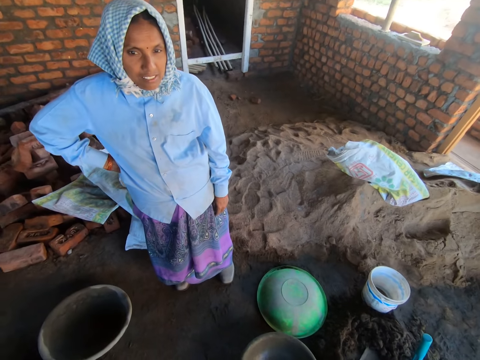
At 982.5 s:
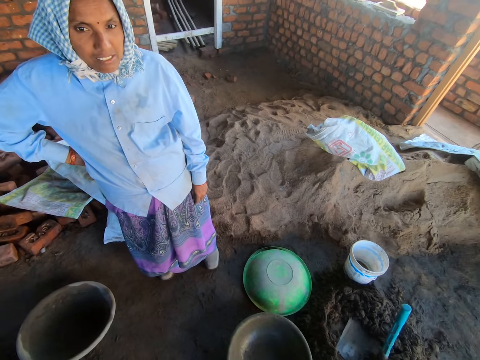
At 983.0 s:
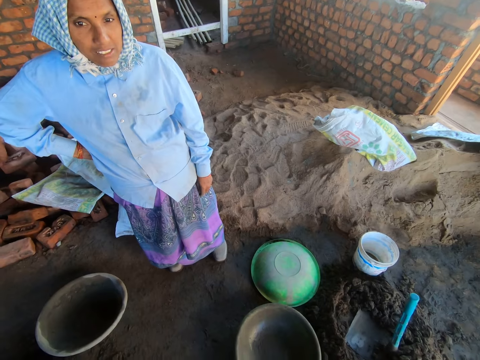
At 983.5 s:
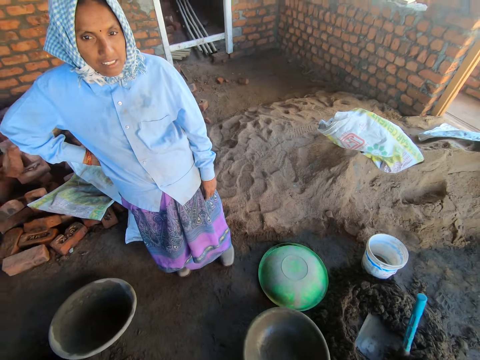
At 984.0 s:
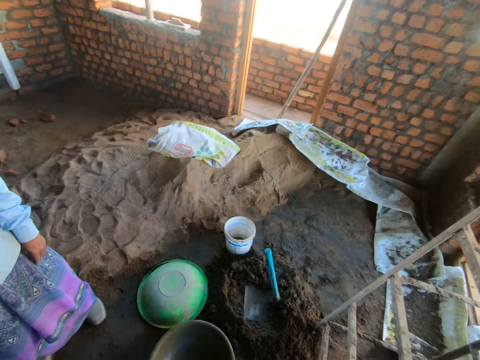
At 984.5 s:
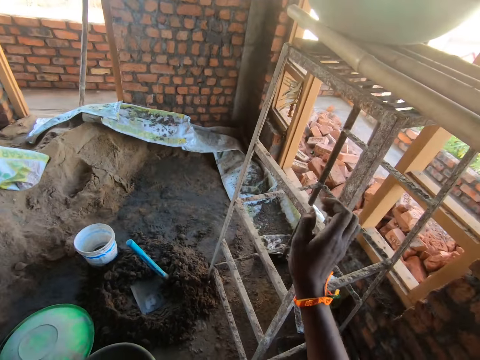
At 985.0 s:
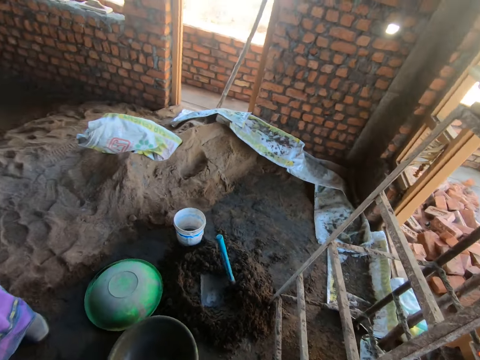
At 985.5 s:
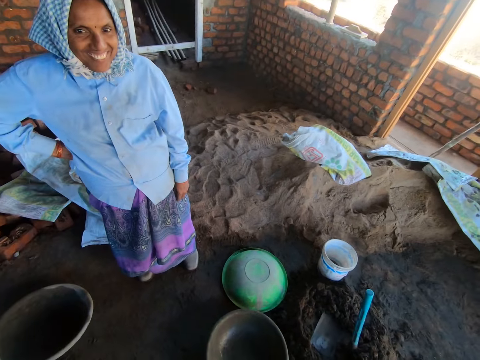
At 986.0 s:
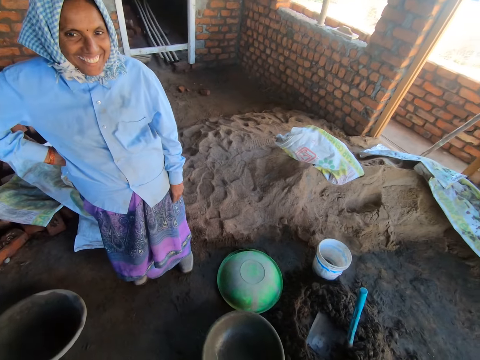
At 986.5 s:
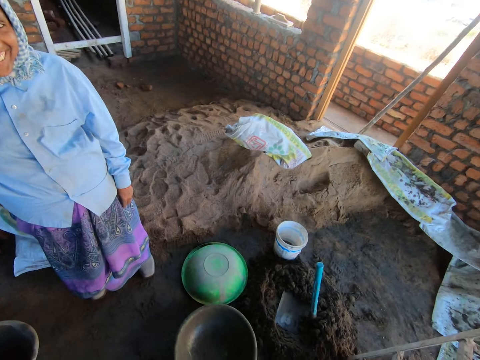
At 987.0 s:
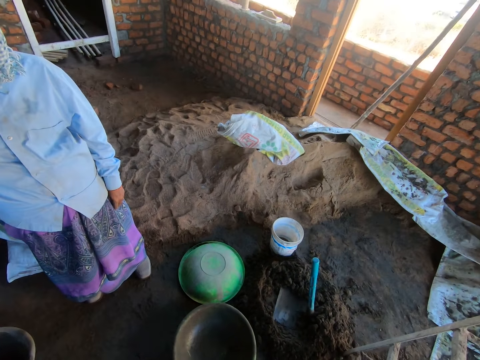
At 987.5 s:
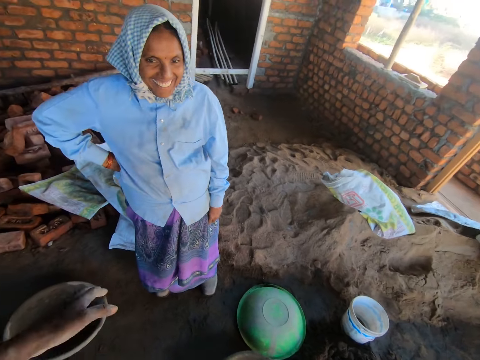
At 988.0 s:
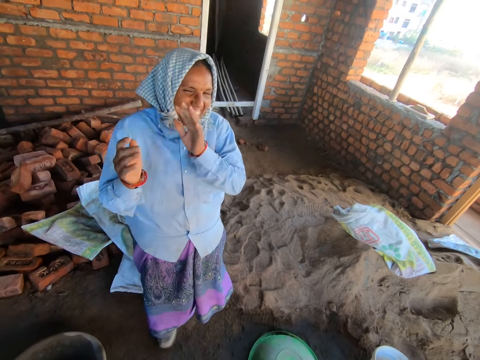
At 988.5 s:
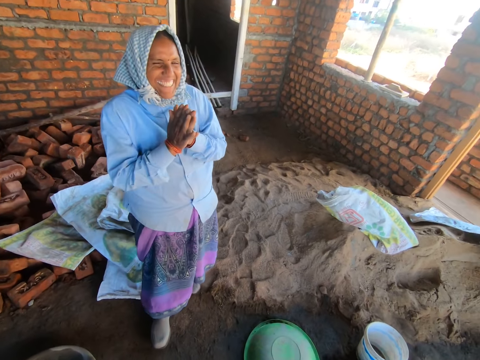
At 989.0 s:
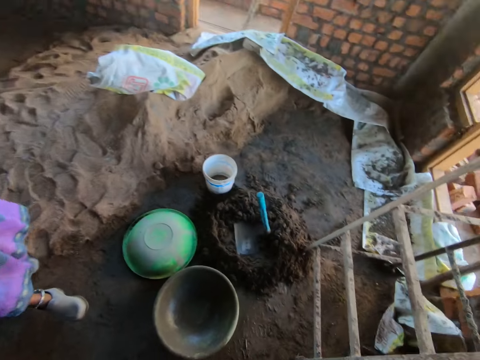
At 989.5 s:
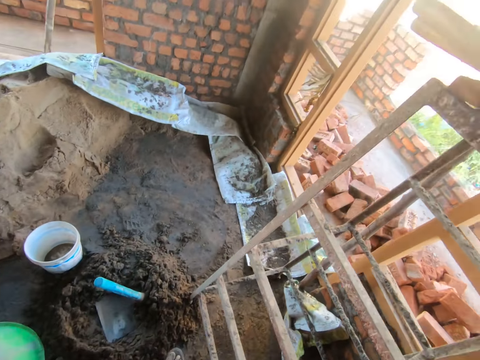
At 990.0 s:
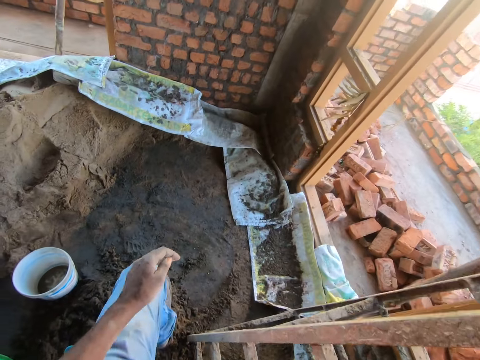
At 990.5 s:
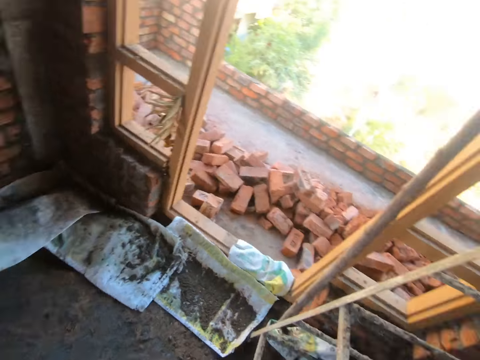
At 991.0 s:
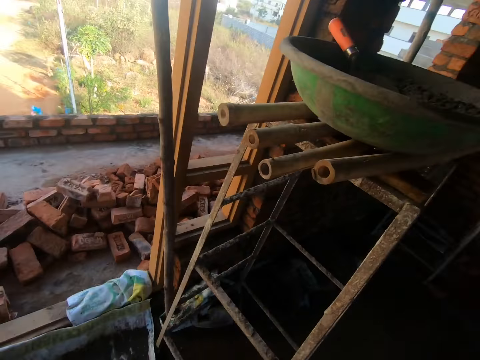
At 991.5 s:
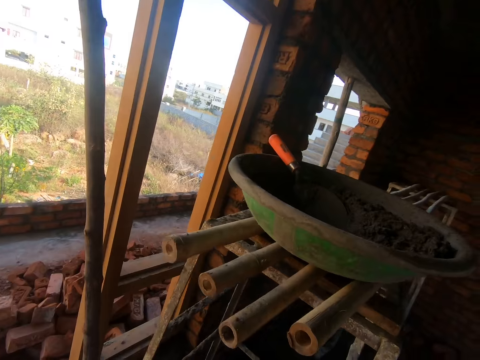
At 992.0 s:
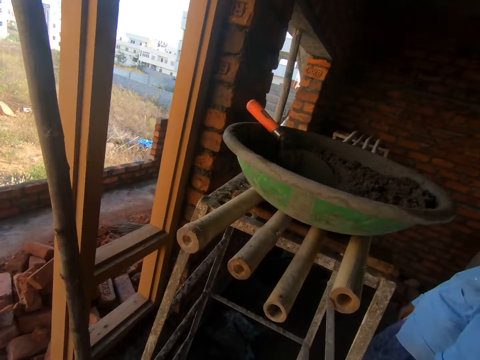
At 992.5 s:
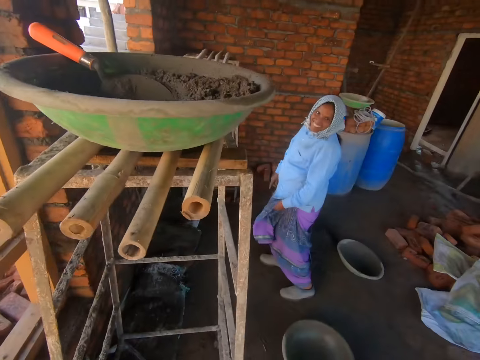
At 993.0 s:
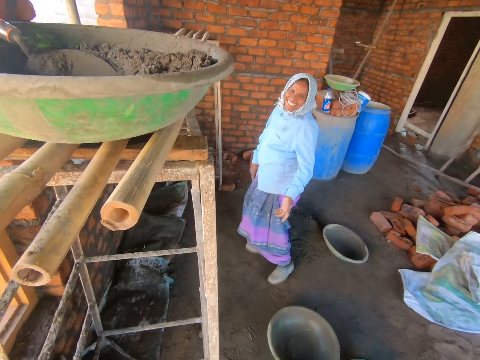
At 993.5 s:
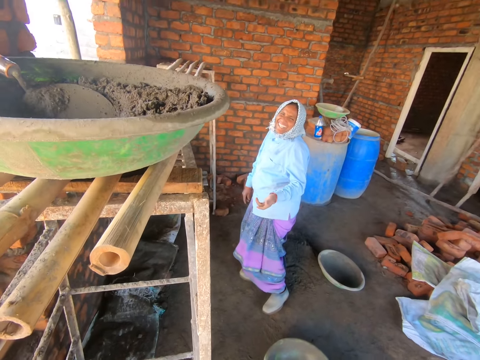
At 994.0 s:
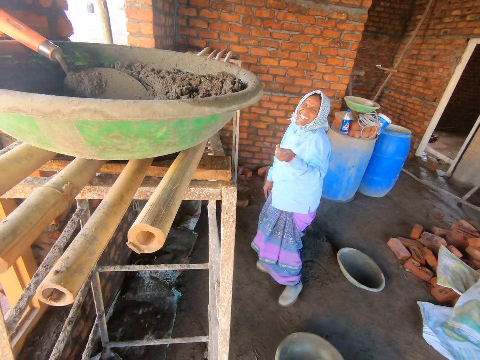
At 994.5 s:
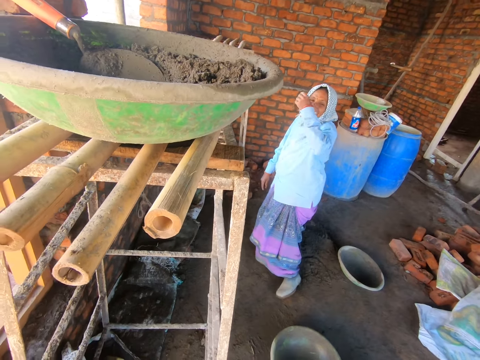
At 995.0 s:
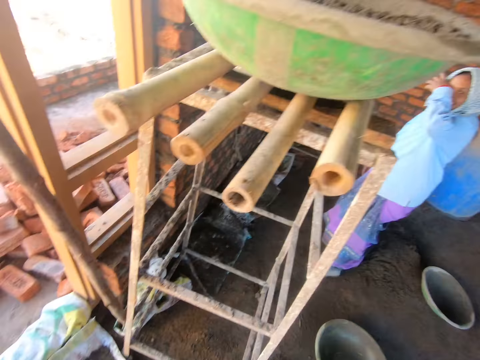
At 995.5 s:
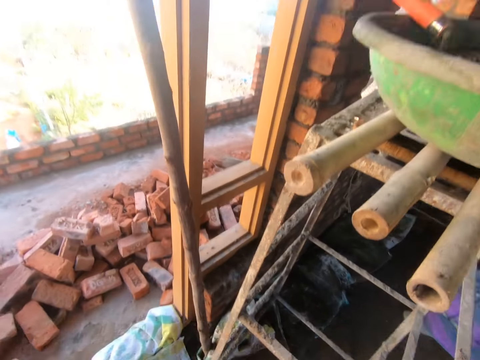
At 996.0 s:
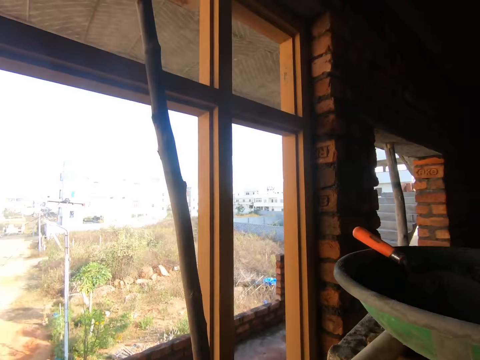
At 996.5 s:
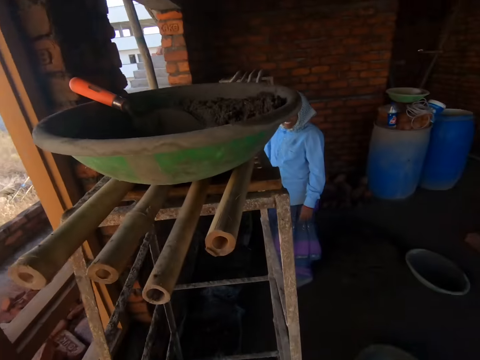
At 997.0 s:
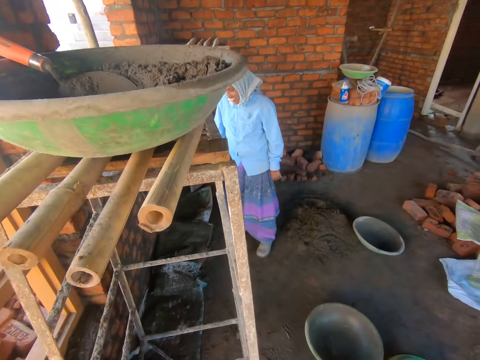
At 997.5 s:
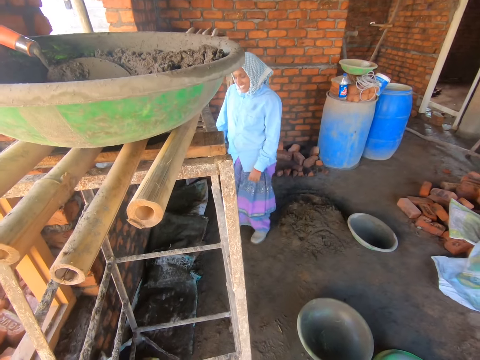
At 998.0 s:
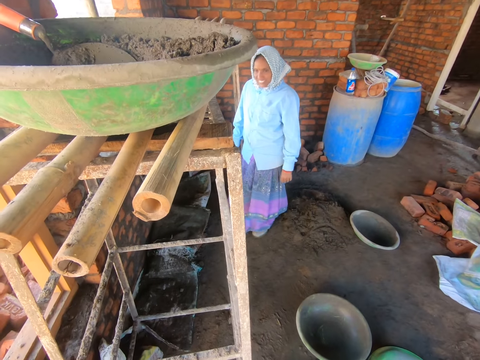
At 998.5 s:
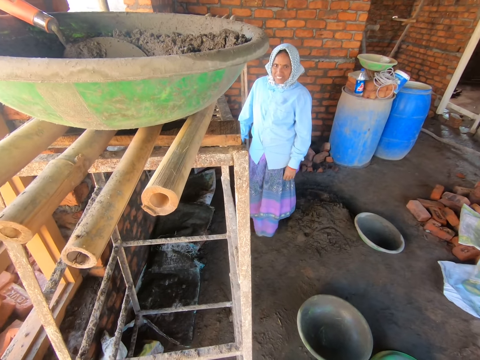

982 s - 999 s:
The camera wearer touches the wood plank. They look at a person. They talk to the person. They walk towards the door. They talk to the person.

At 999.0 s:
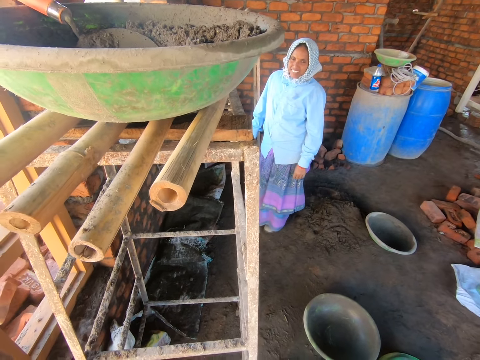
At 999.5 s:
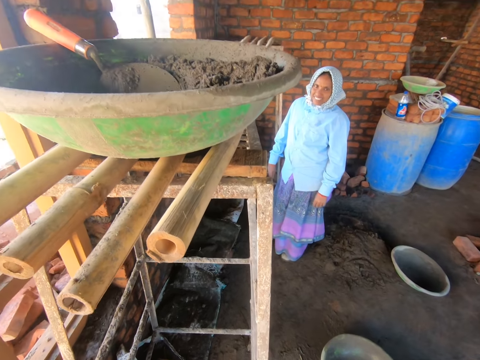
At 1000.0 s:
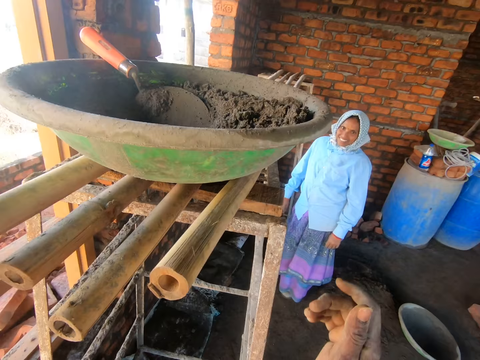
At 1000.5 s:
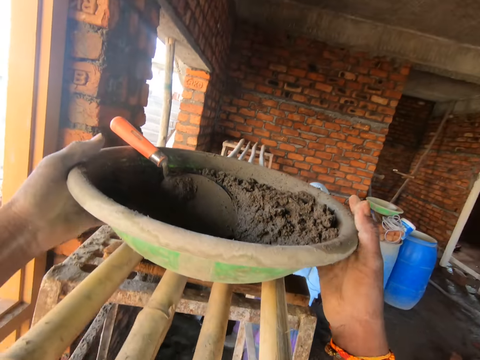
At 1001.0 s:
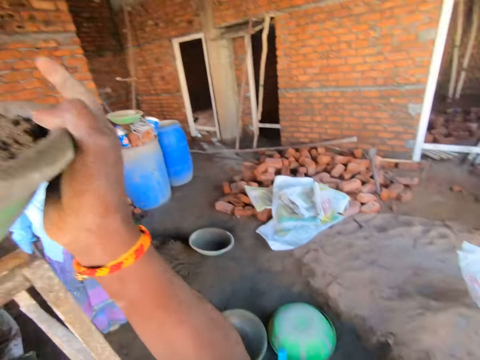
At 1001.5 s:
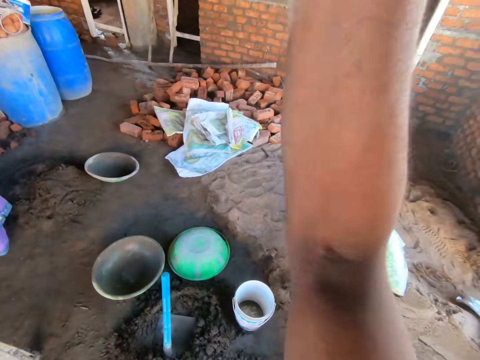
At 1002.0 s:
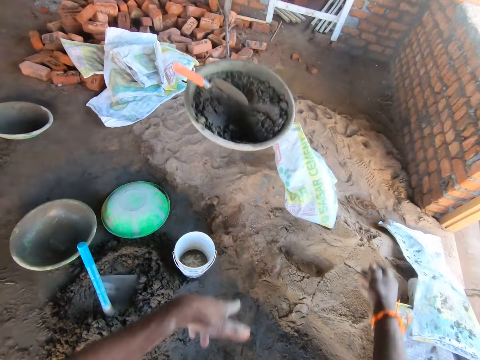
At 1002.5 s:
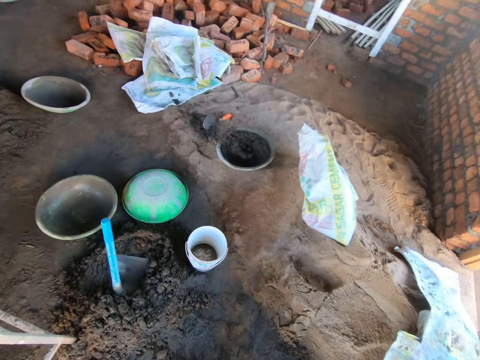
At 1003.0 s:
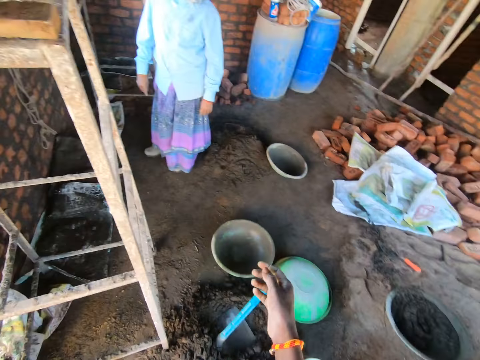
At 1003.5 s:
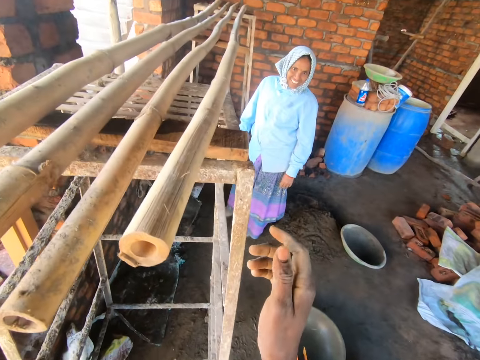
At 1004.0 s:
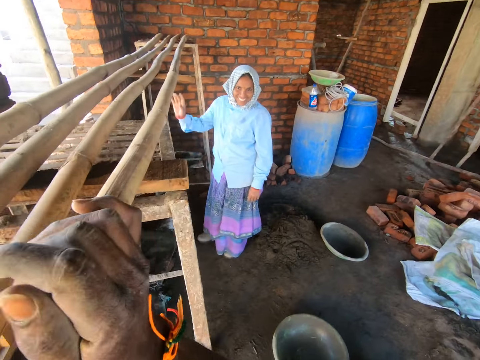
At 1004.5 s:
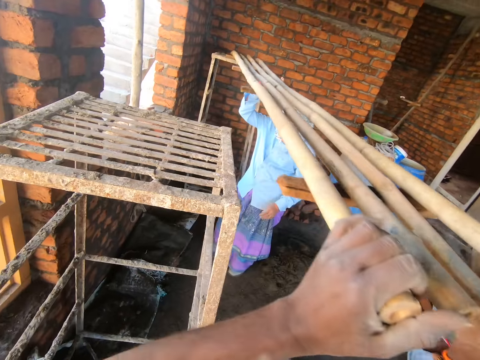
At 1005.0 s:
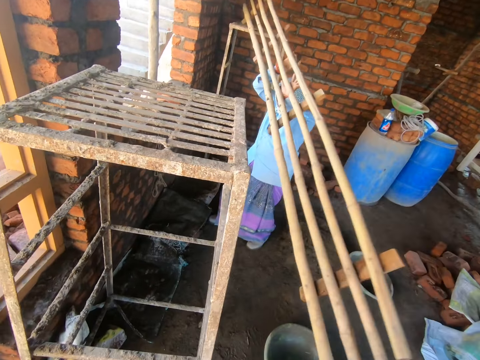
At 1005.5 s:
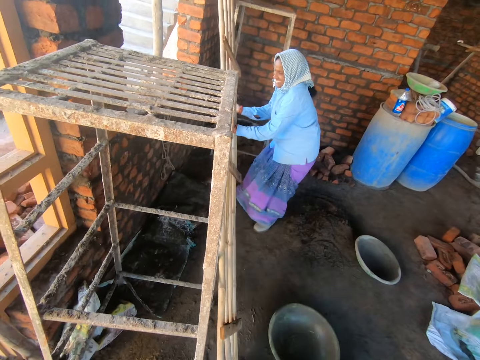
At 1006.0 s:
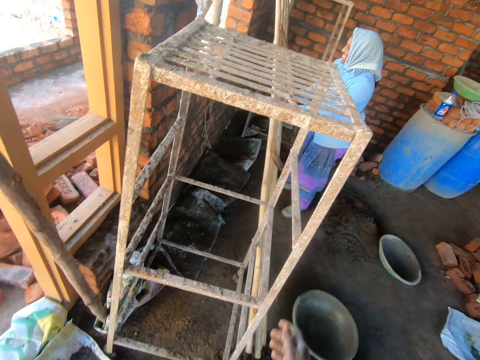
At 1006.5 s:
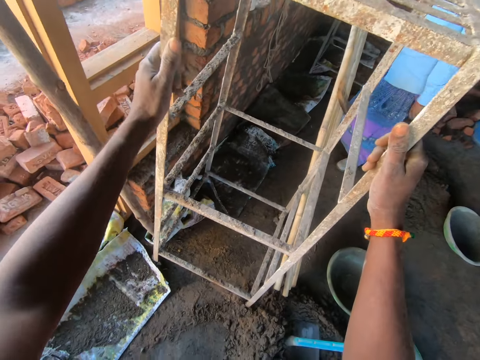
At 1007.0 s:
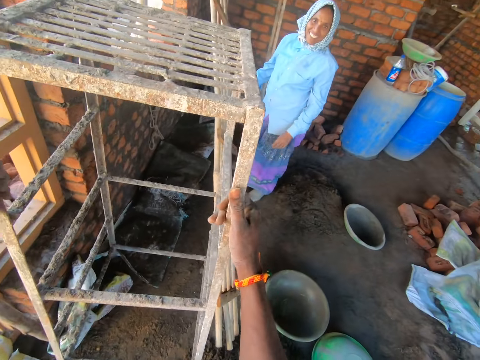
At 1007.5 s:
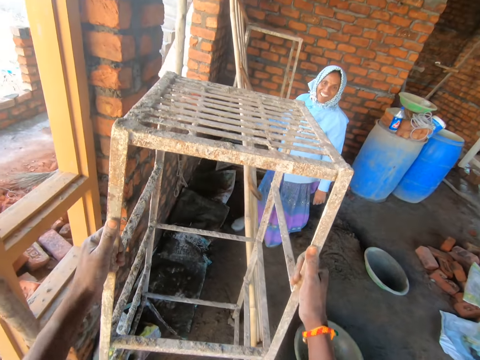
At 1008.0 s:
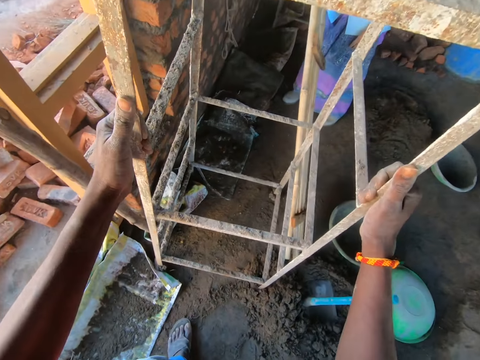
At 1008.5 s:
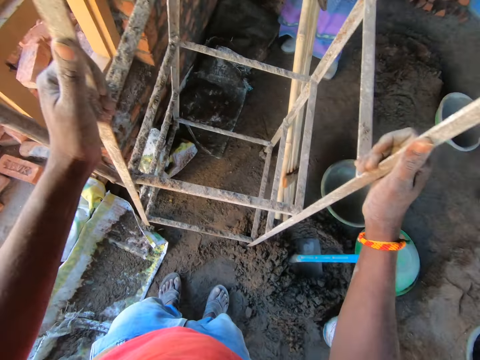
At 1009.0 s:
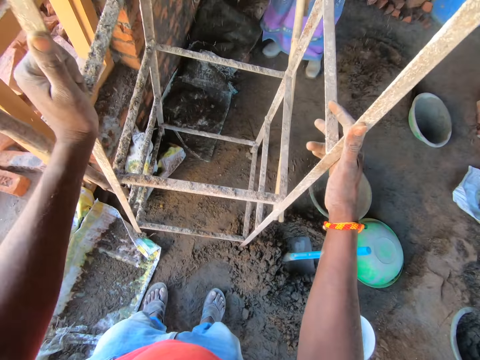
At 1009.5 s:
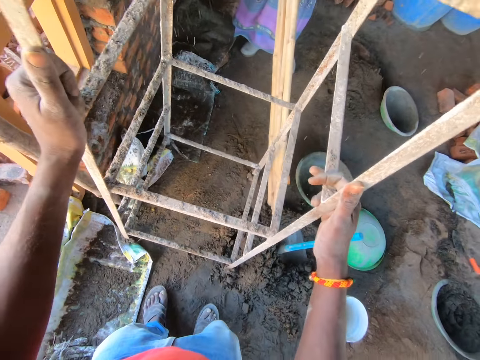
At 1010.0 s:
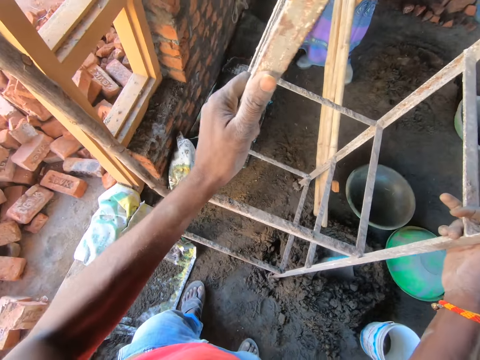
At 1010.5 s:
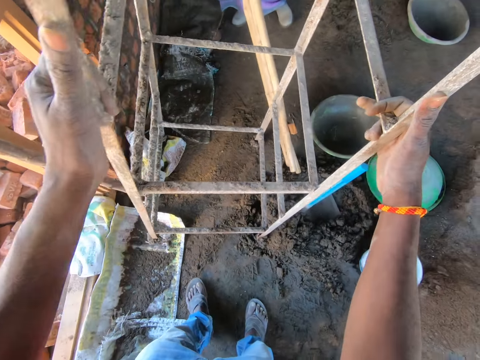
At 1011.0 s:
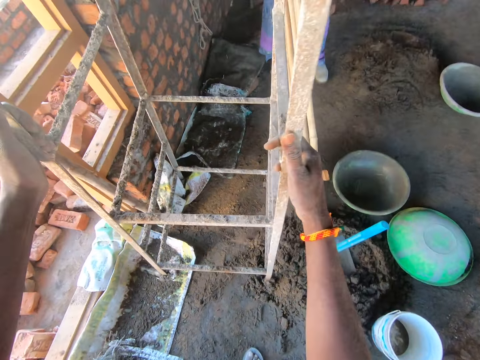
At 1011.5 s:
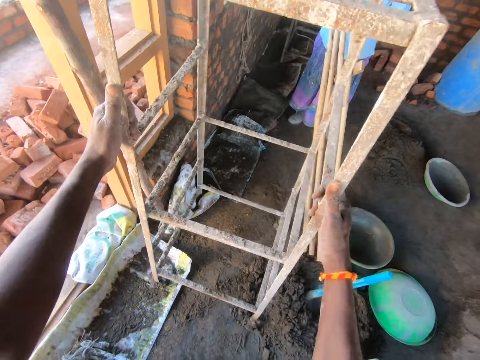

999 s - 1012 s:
The camera wearer takes the cement mixture basin on top of the ladder. They throw the basin with cement mixture in the floor. They remove the wood planks from the ladder with a person. They touch the ladder. They move the ladder in front.
